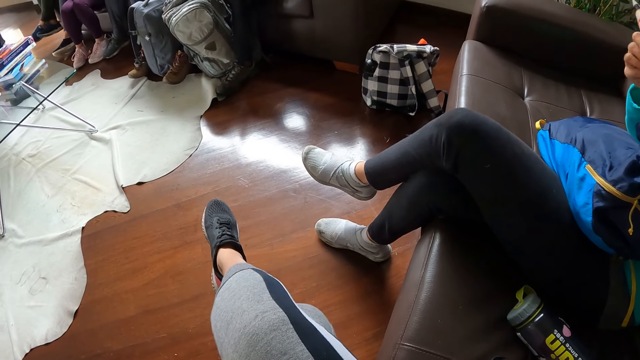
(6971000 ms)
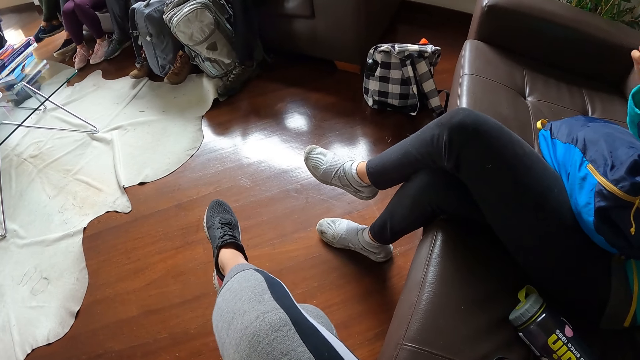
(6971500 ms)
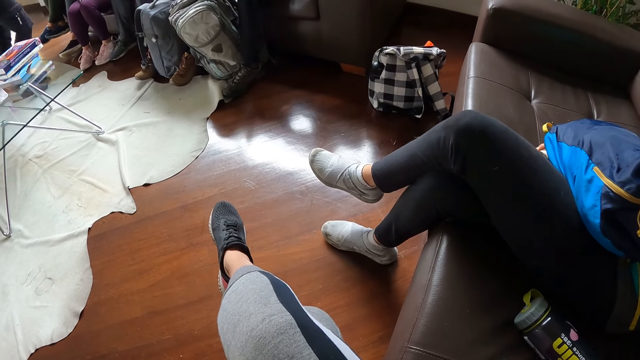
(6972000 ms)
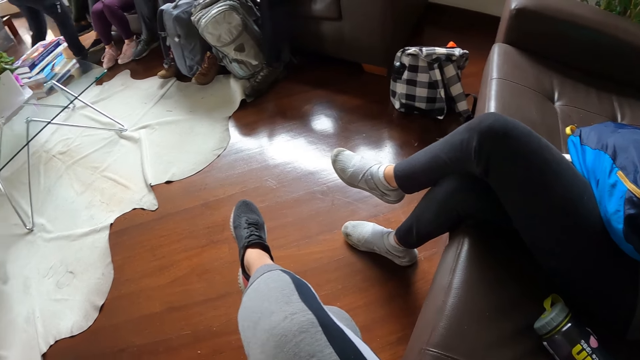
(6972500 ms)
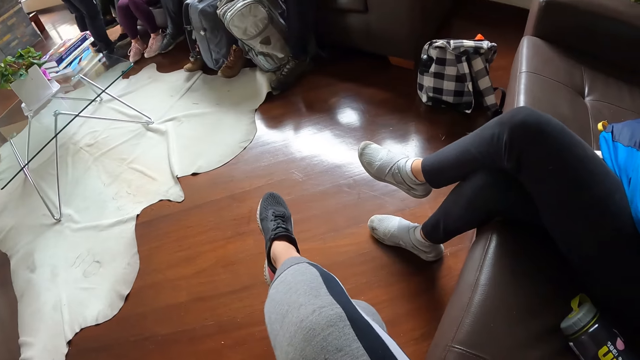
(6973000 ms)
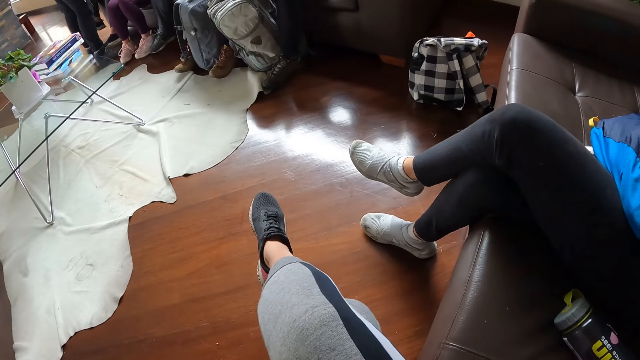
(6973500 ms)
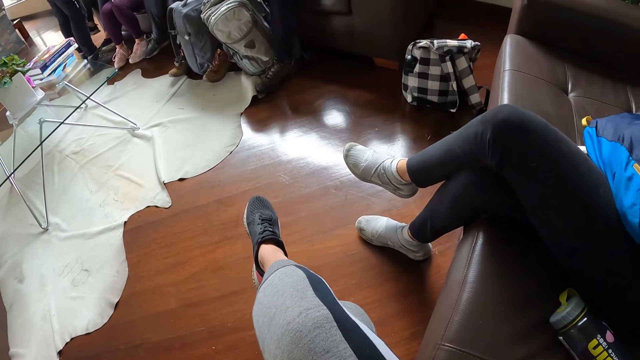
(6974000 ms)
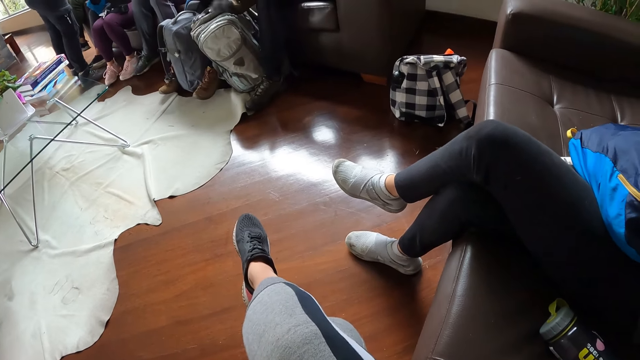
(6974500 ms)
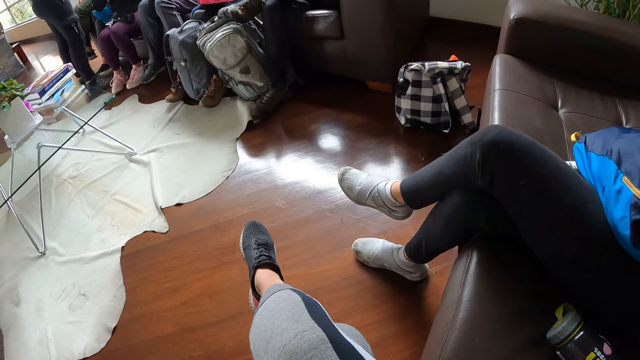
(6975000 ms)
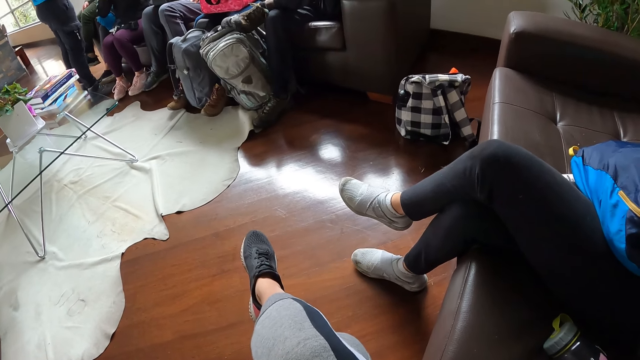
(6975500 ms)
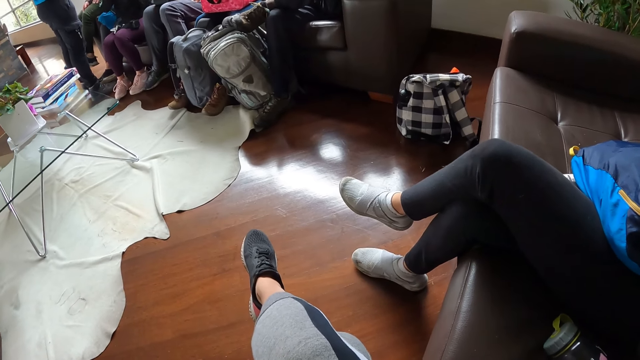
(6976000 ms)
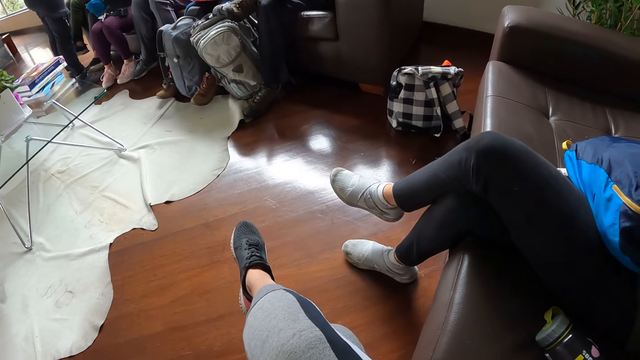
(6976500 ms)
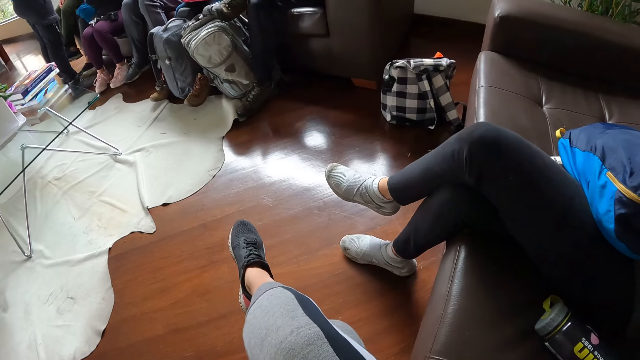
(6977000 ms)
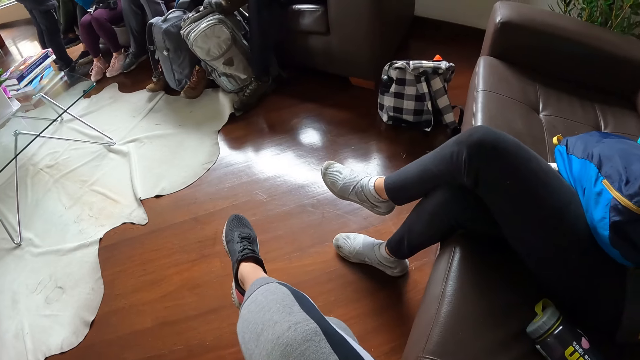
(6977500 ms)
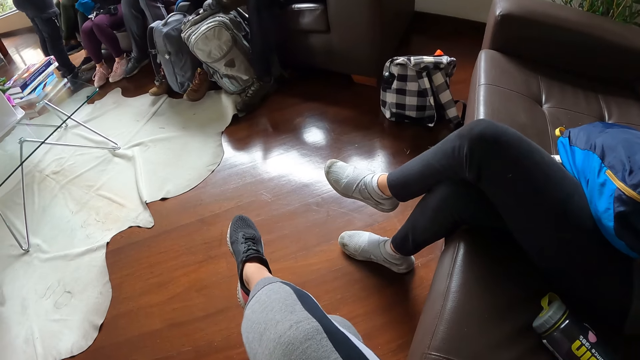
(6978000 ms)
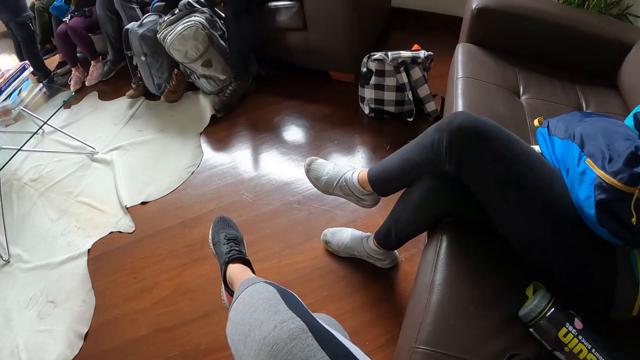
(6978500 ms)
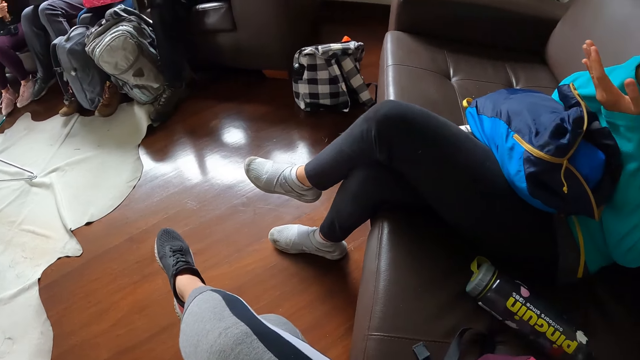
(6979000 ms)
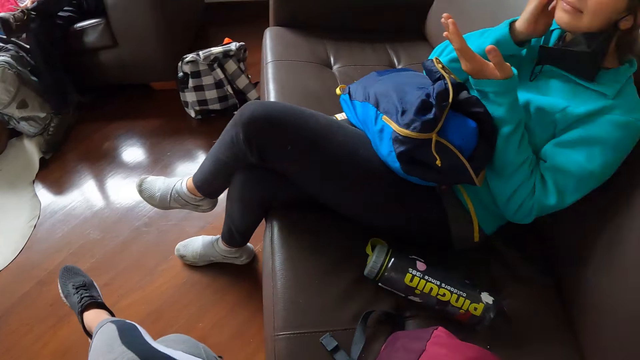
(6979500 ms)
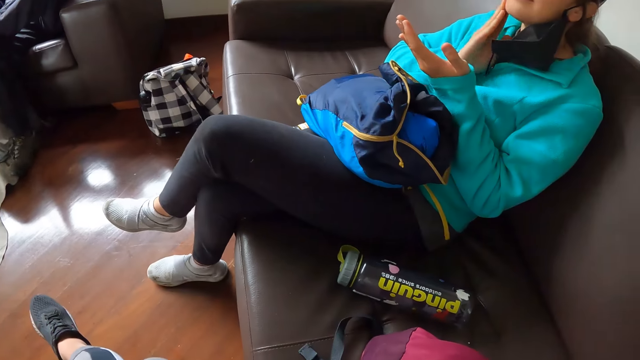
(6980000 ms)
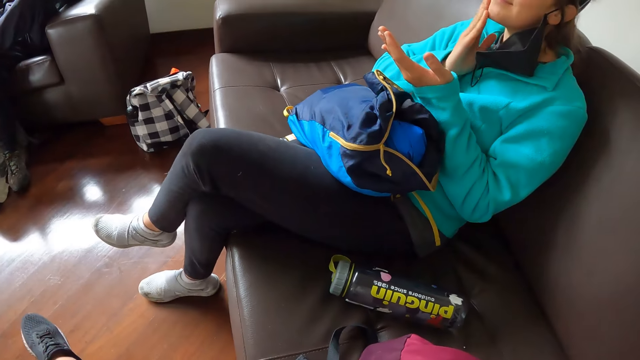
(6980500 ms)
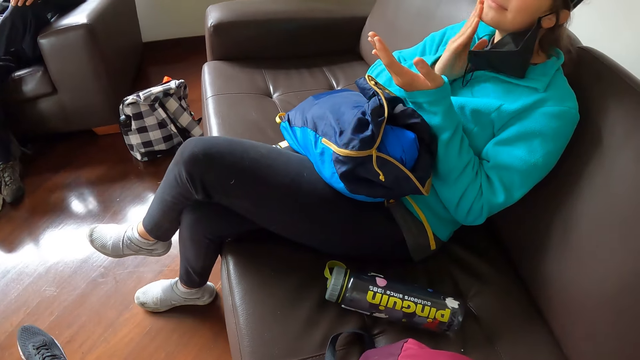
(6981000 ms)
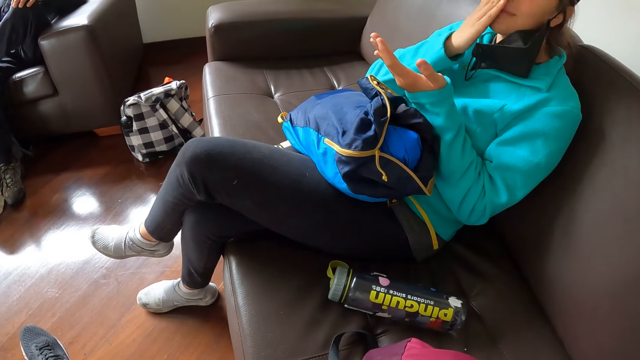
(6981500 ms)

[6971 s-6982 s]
The woman lowers the tube of cream in her right hand on the sofa. The woman rubs cream on her face with her right hand.

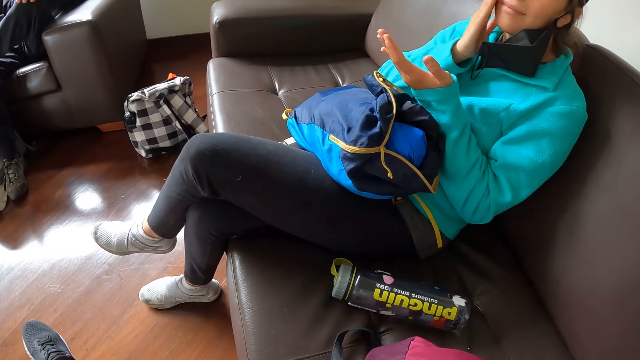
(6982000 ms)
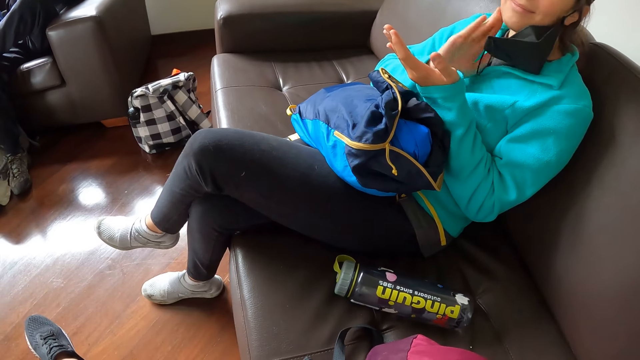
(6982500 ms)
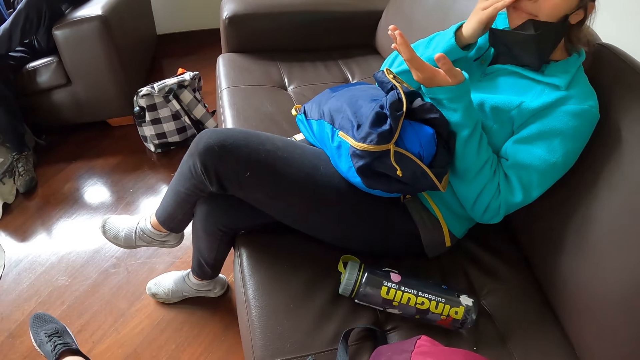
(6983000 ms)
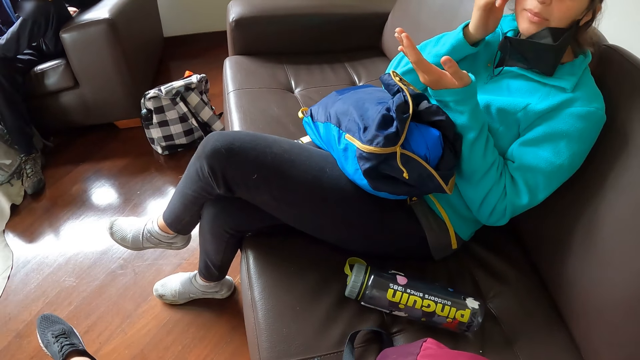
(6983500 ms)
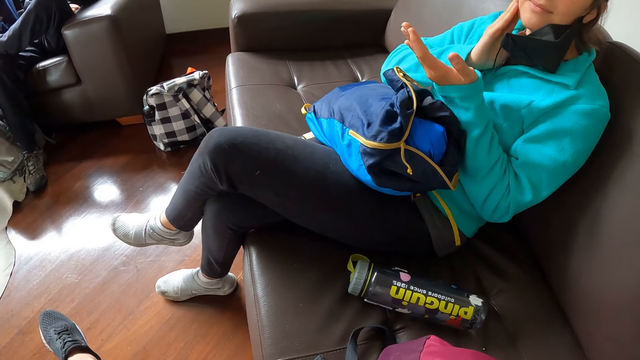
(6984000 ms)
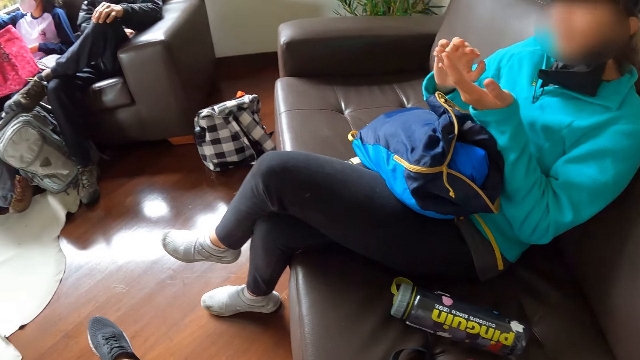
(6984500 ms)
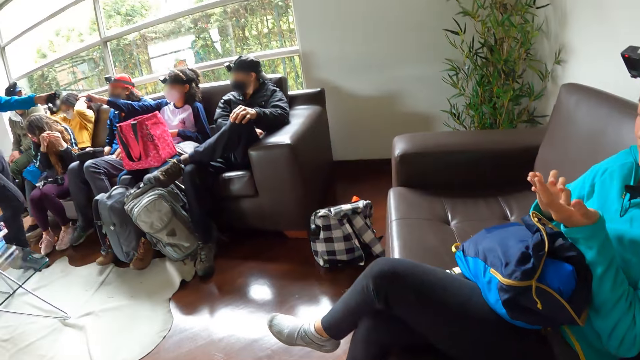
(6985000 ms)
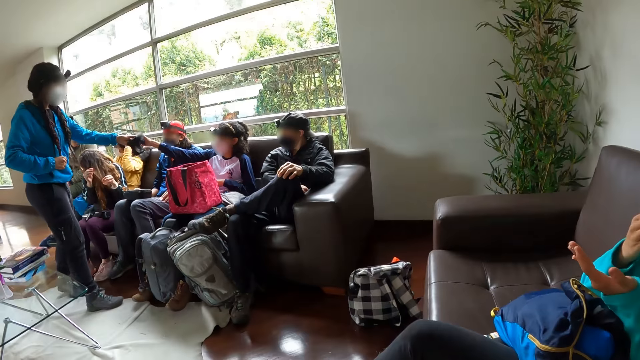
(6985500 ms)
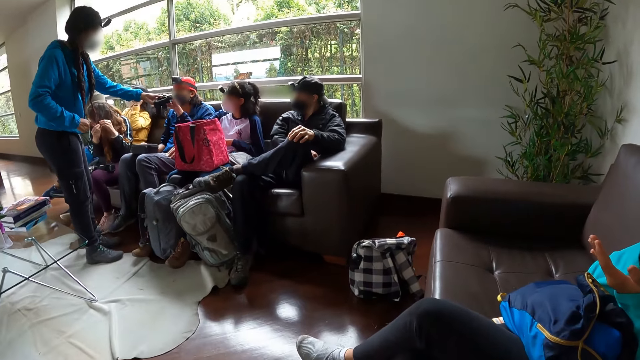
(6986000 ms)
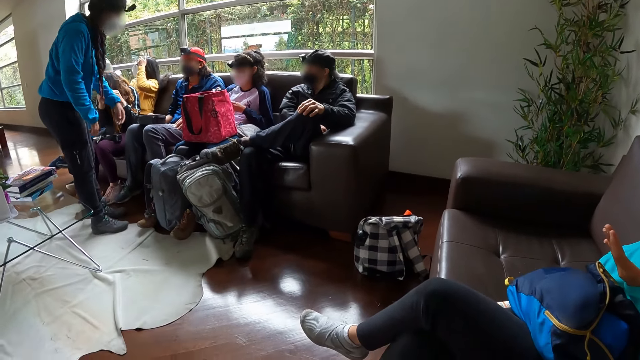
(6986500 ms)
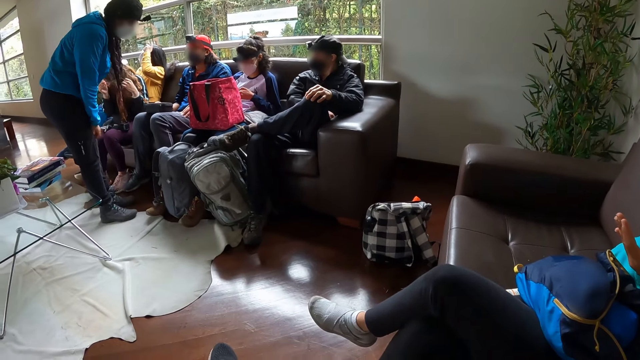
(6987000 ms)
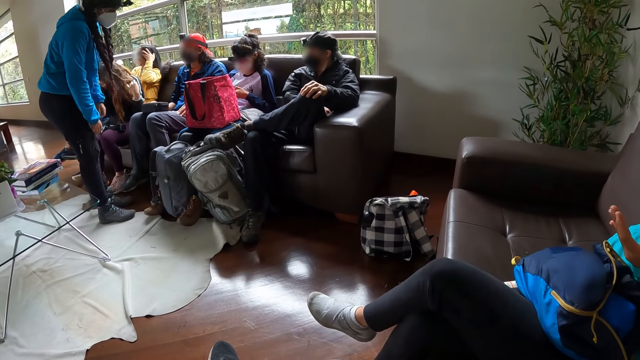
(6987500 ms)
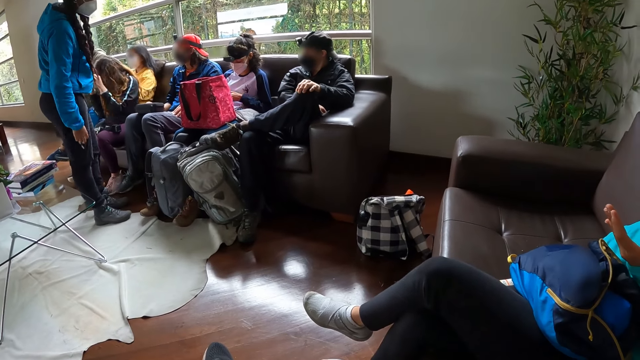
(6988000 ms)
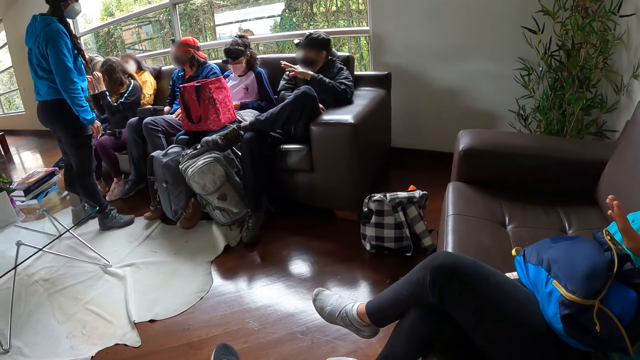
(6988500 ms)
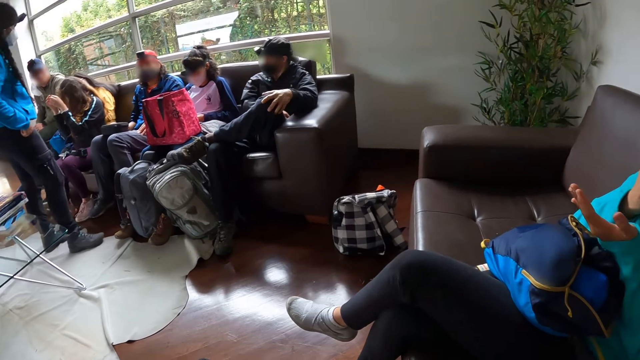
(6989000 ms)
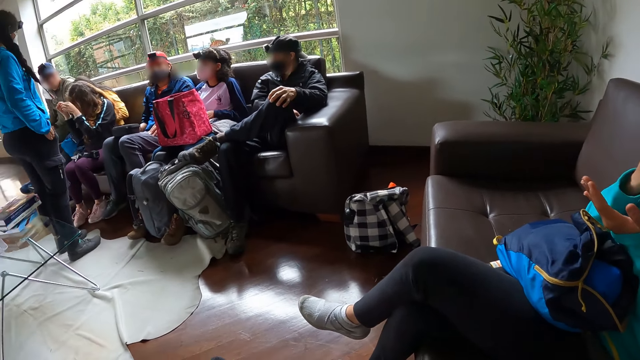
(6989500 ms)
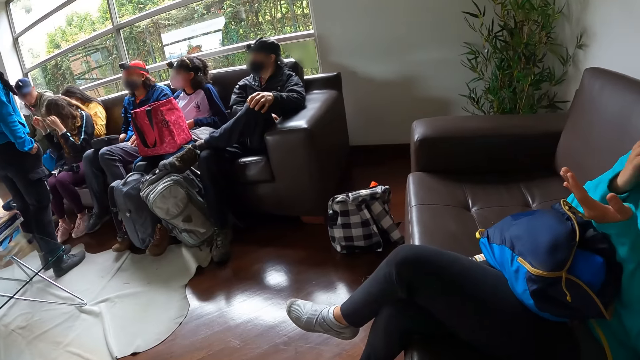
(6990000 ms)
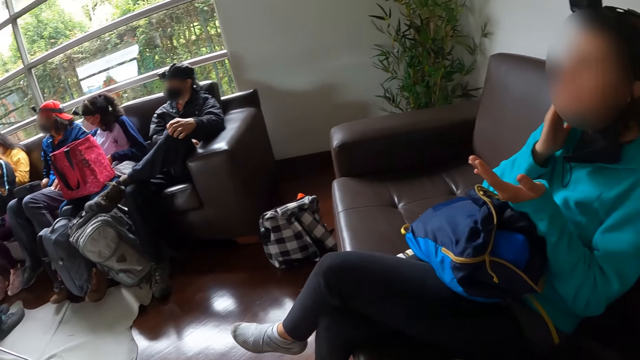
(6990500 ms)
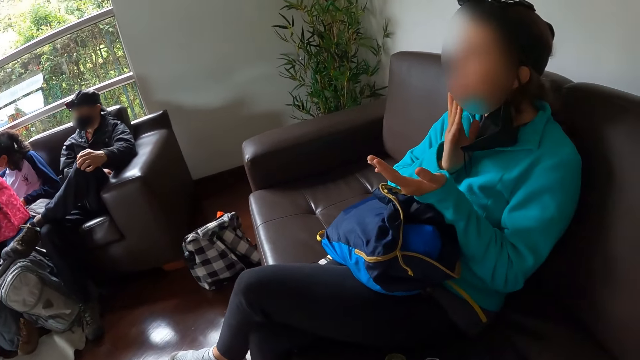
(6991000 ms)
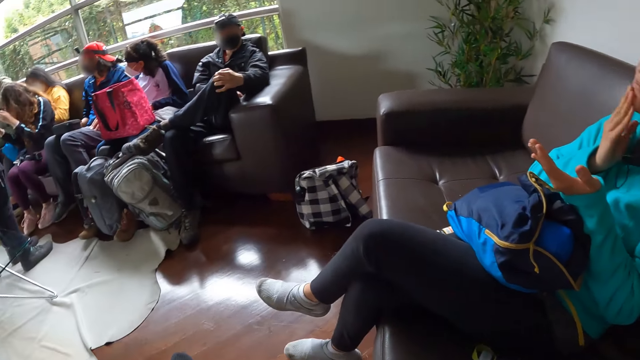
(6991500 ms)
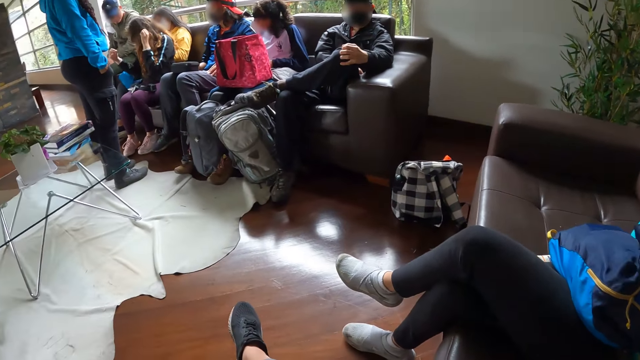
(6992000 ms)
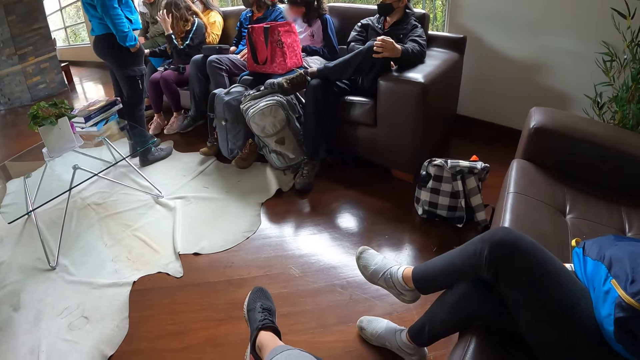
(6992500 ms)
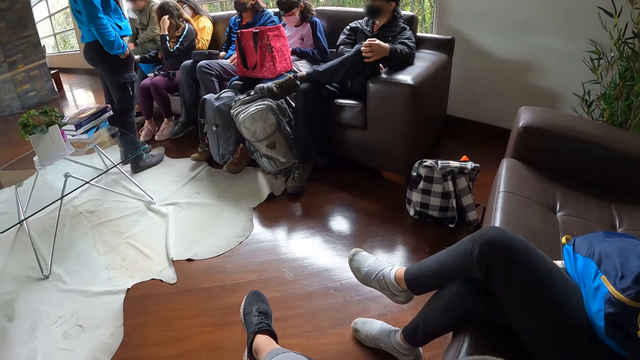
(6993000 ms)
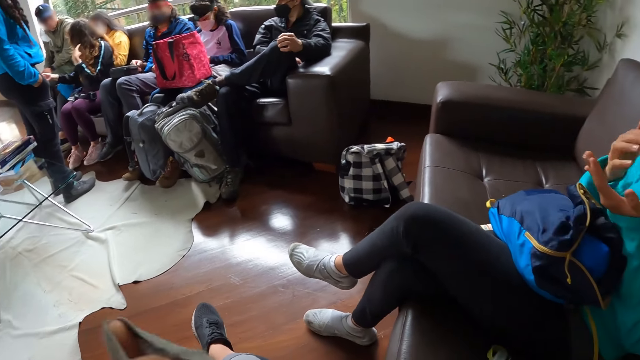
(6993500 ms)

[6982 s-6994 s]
The woman interacts with the camera wearer. Another woman interacts with a third woman. A fourth woman adjusts her hair with her left hand. The first woman takes cream from her left hand with her right hand. A fifth woman adjusts her hair with both hands. The third woman hands a camera in her left hand to the second woman. The third woman interacts with the second woman. A man interacts with the third woman. The second woman collects the camera from the third woman with her right hand. The first woman rubs cream on her face with her right hand. The second woman adjusts the camera in her hands. The man gesticulates with his left hand. The second woman interacts with a sixth woman.
